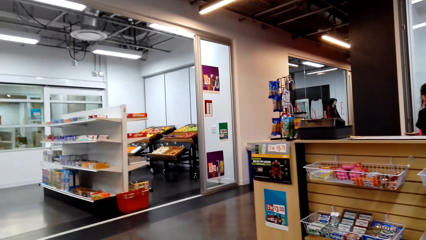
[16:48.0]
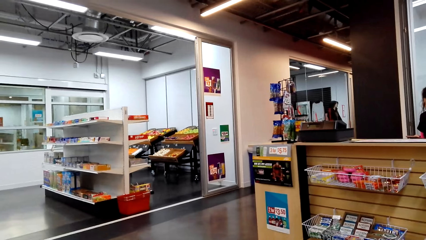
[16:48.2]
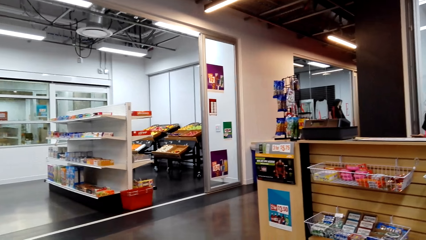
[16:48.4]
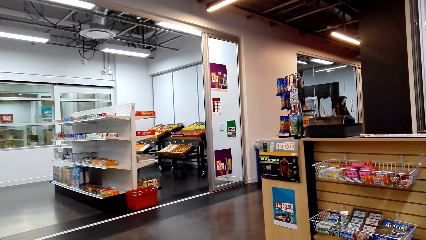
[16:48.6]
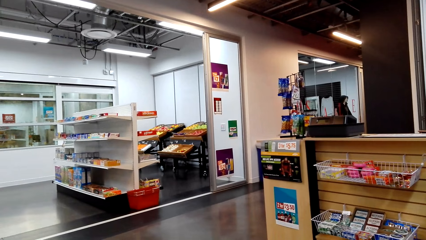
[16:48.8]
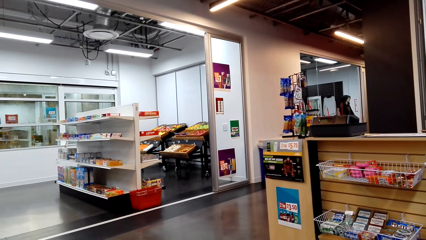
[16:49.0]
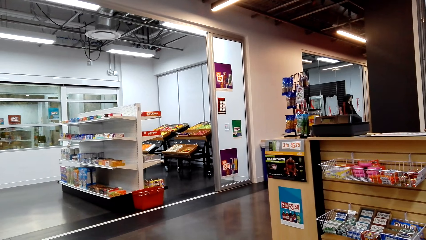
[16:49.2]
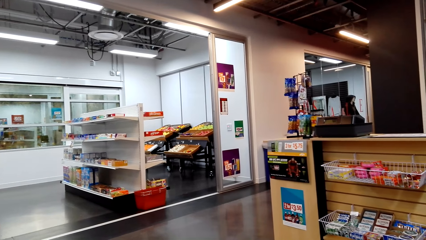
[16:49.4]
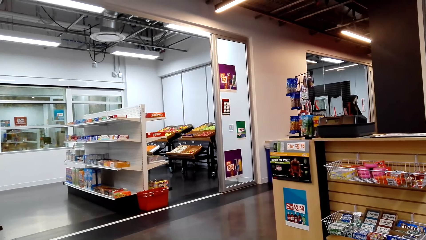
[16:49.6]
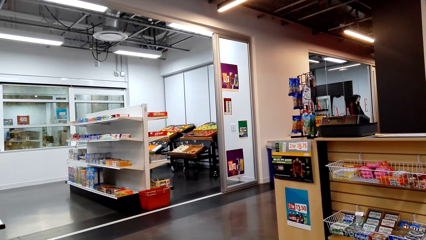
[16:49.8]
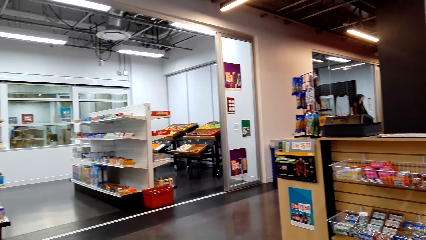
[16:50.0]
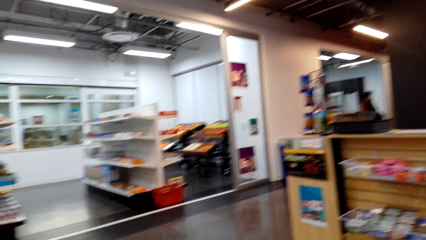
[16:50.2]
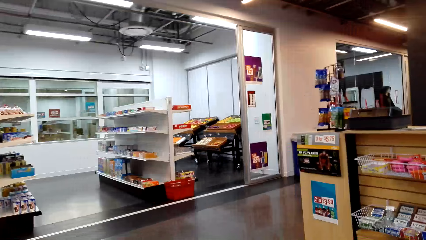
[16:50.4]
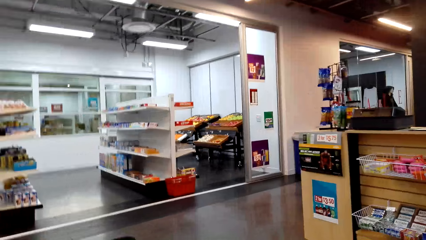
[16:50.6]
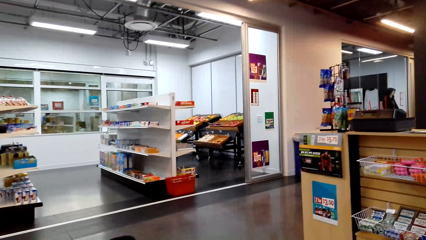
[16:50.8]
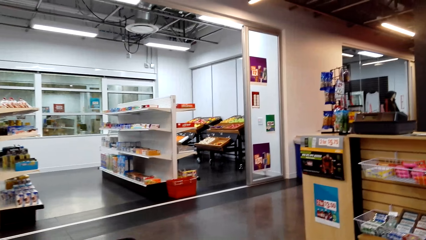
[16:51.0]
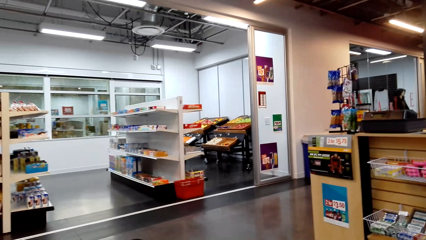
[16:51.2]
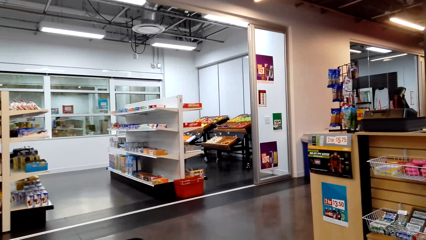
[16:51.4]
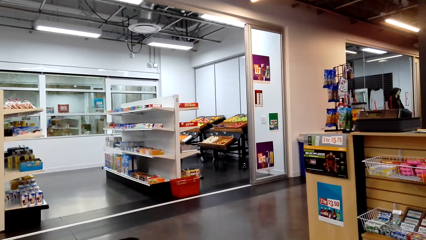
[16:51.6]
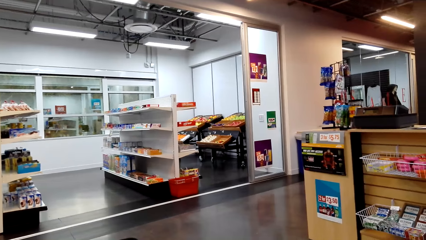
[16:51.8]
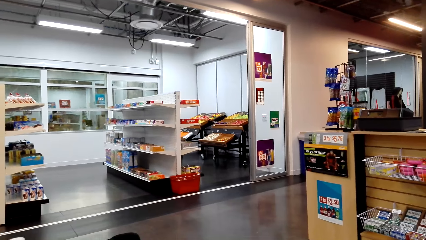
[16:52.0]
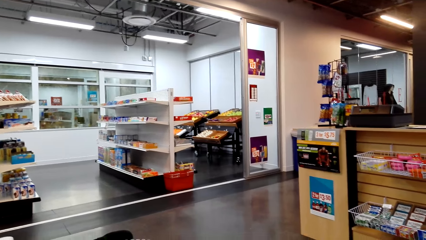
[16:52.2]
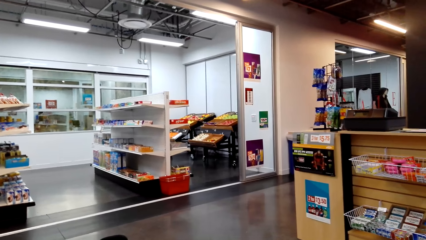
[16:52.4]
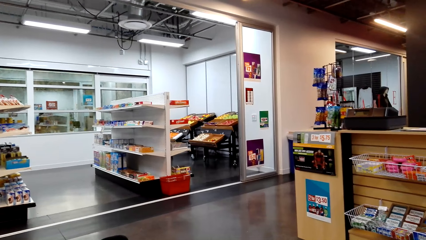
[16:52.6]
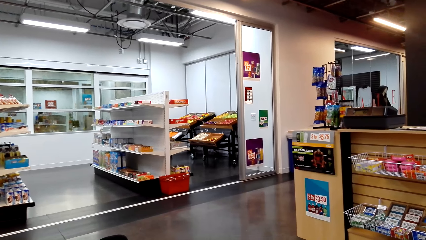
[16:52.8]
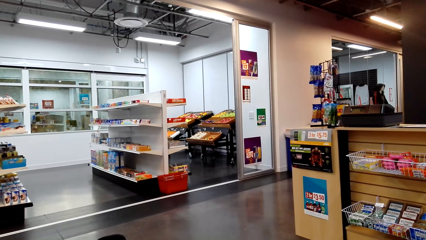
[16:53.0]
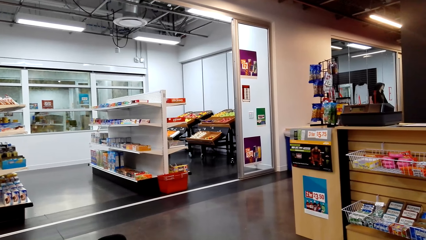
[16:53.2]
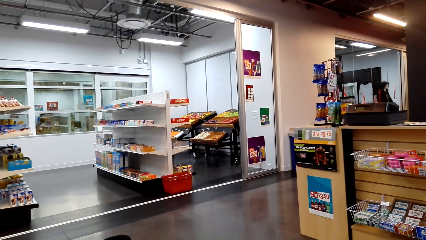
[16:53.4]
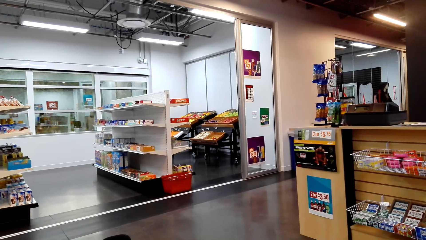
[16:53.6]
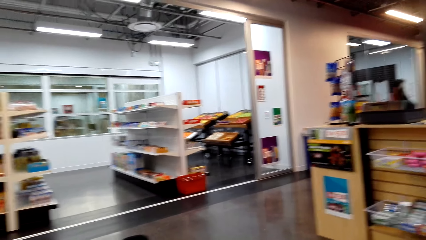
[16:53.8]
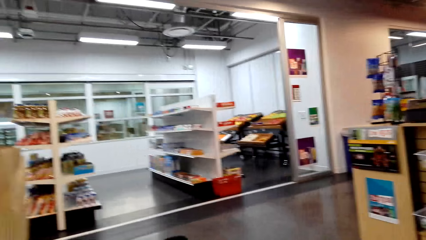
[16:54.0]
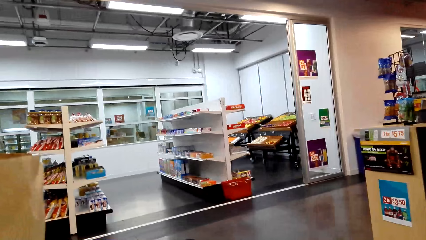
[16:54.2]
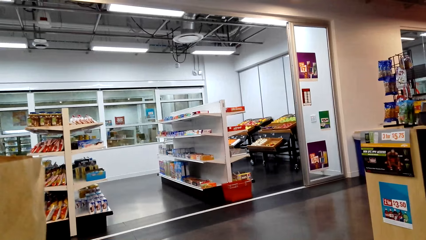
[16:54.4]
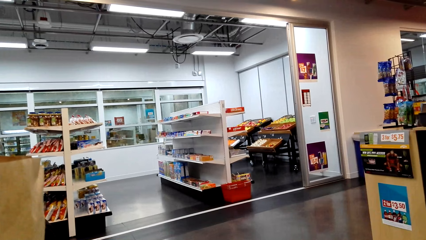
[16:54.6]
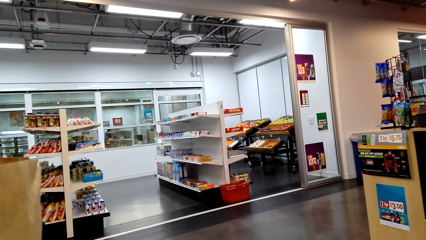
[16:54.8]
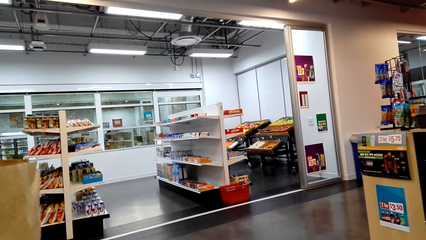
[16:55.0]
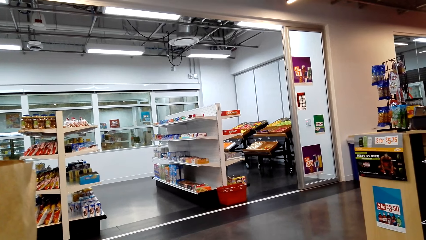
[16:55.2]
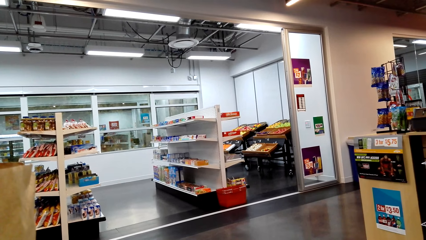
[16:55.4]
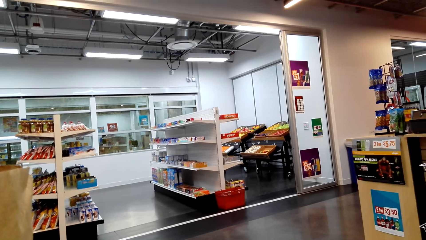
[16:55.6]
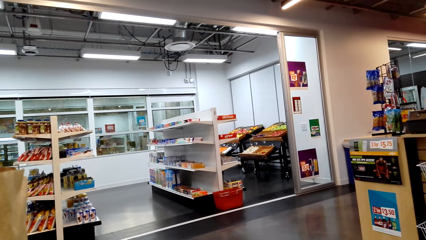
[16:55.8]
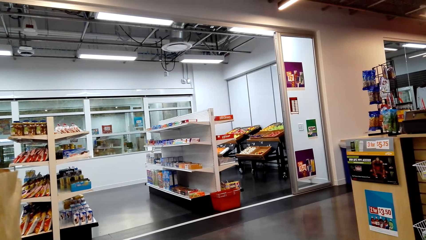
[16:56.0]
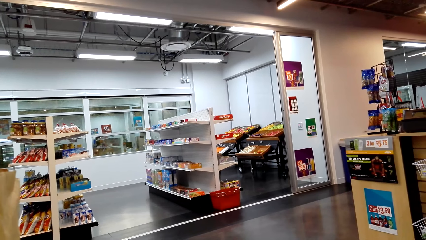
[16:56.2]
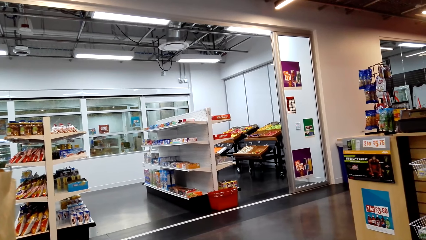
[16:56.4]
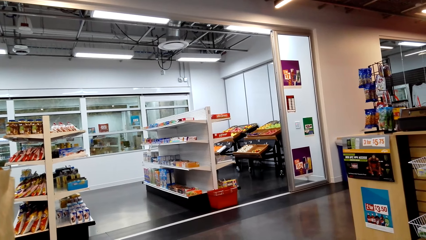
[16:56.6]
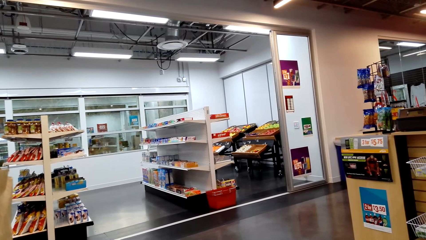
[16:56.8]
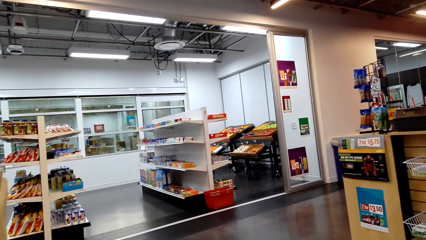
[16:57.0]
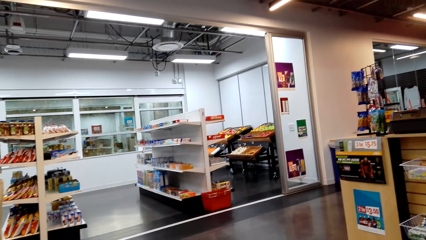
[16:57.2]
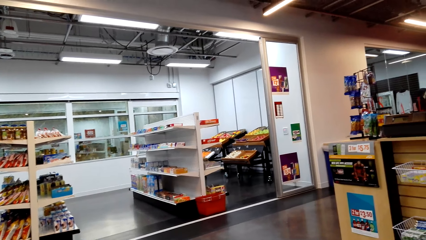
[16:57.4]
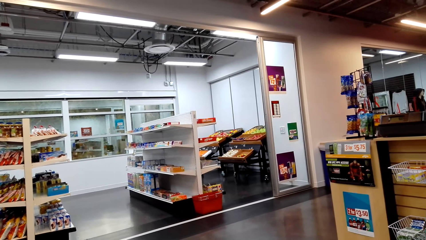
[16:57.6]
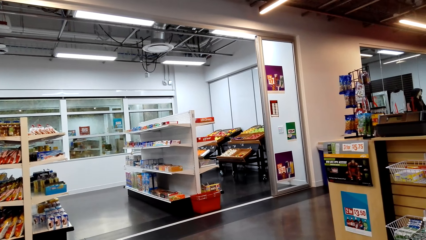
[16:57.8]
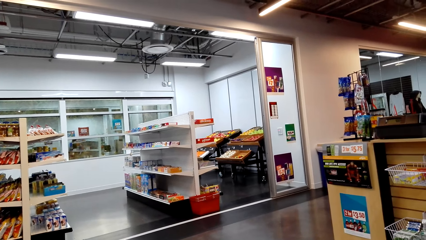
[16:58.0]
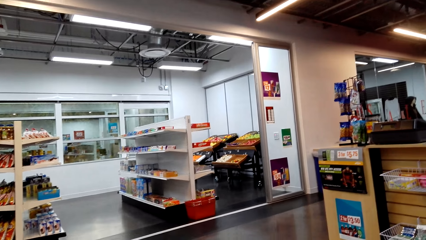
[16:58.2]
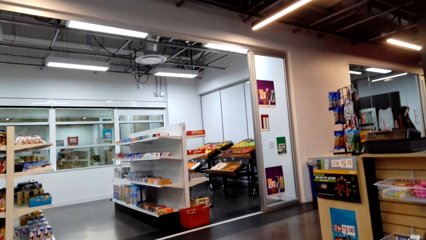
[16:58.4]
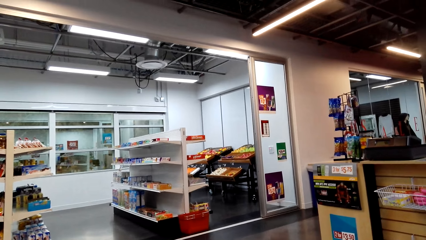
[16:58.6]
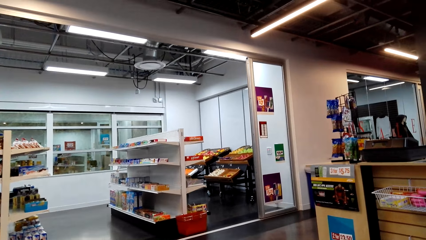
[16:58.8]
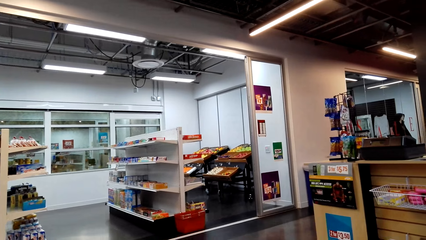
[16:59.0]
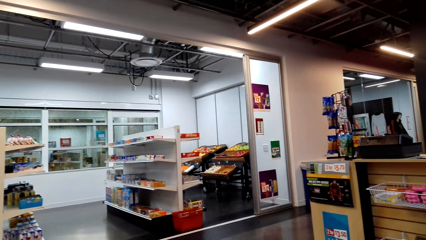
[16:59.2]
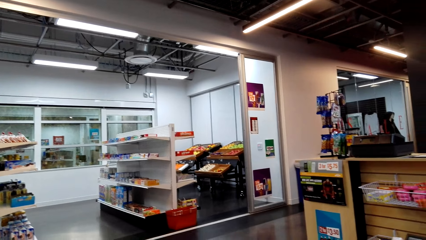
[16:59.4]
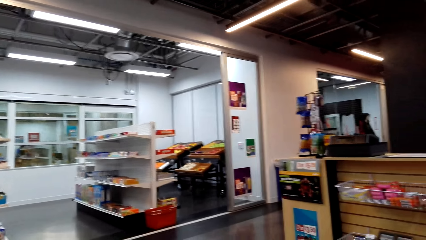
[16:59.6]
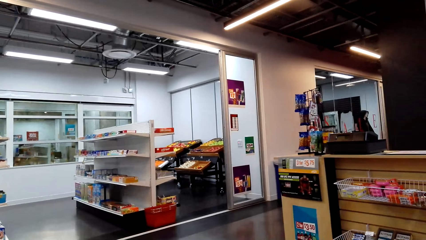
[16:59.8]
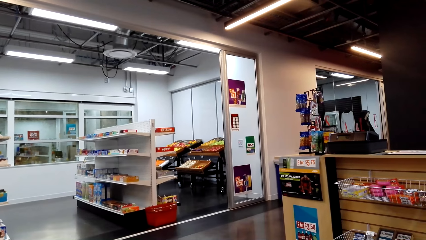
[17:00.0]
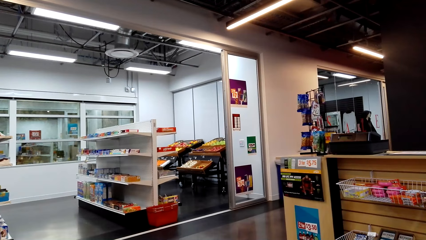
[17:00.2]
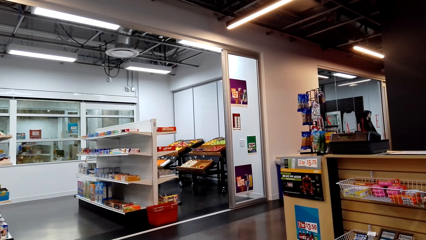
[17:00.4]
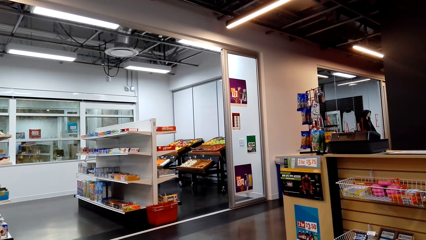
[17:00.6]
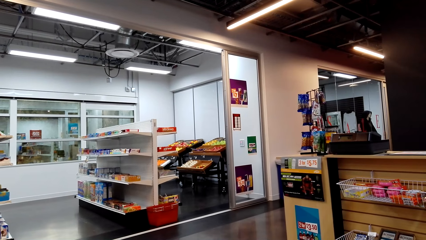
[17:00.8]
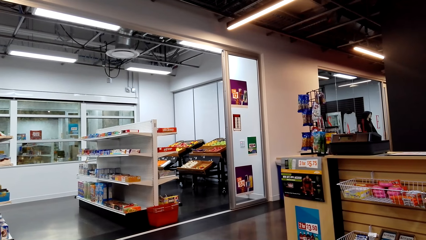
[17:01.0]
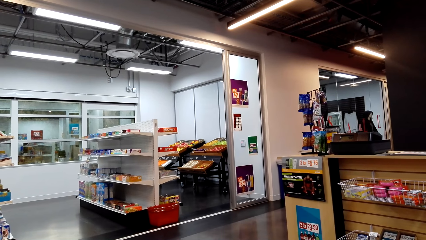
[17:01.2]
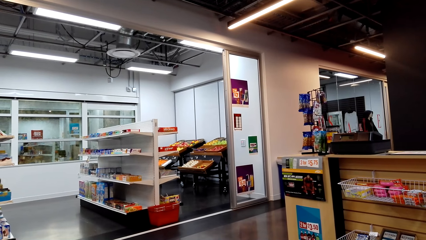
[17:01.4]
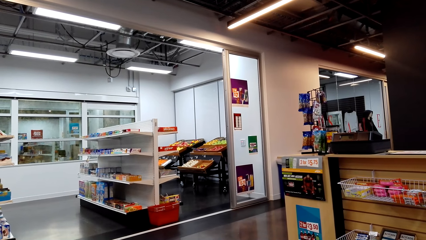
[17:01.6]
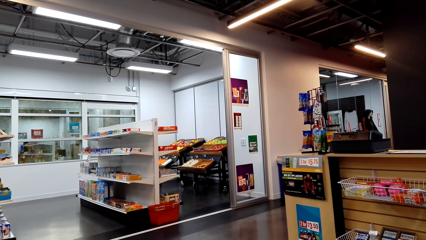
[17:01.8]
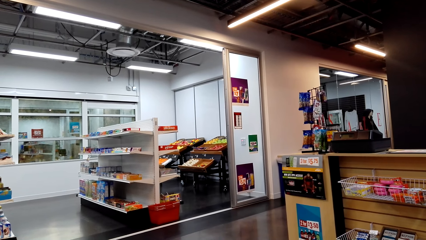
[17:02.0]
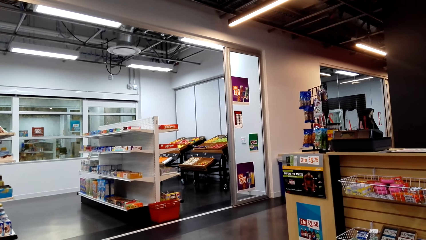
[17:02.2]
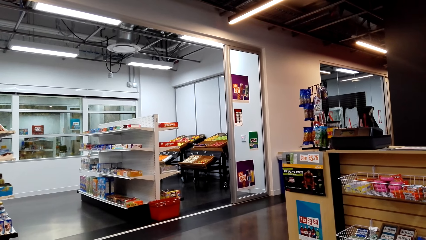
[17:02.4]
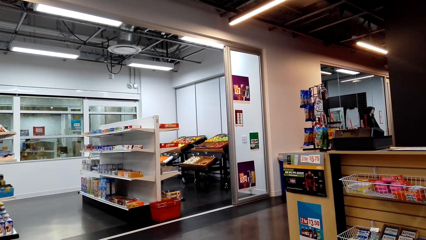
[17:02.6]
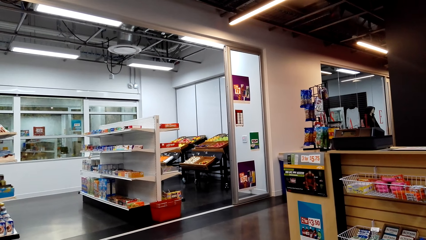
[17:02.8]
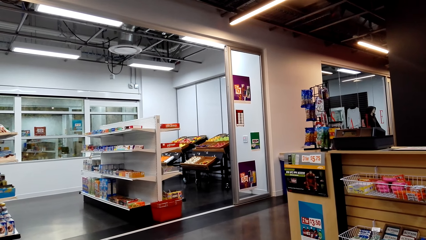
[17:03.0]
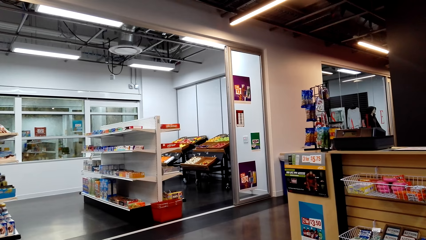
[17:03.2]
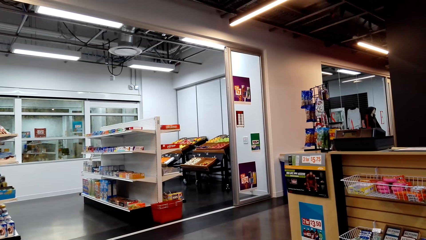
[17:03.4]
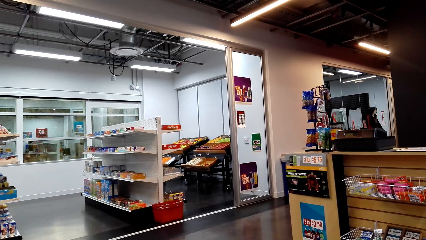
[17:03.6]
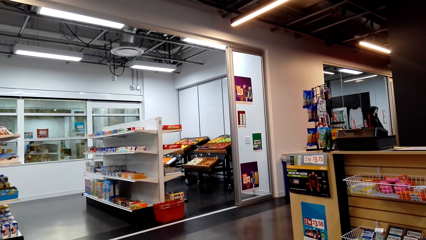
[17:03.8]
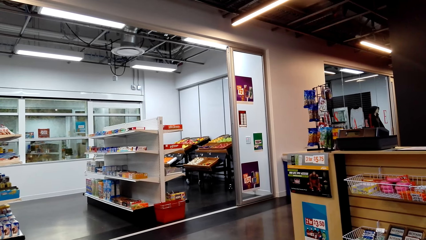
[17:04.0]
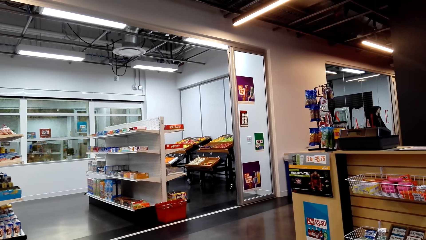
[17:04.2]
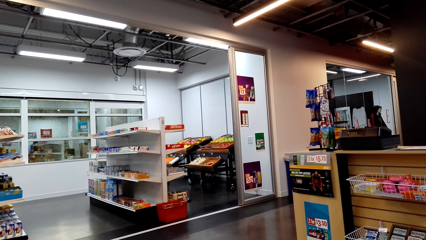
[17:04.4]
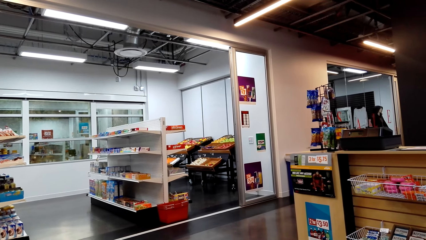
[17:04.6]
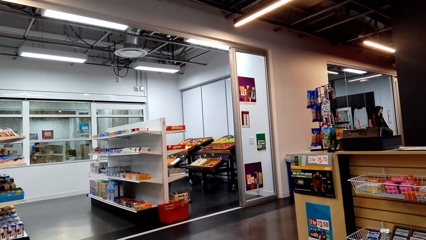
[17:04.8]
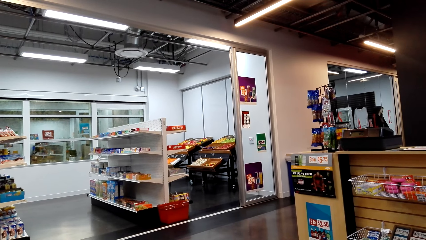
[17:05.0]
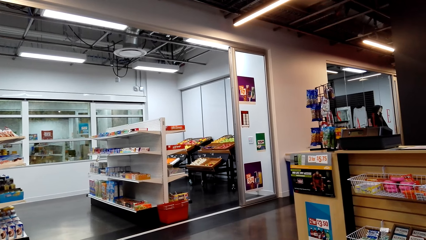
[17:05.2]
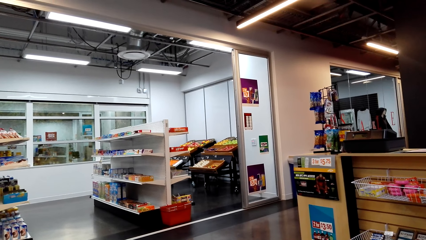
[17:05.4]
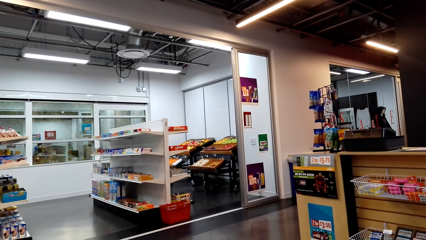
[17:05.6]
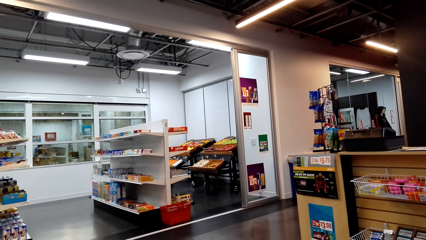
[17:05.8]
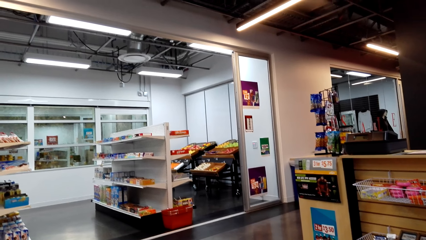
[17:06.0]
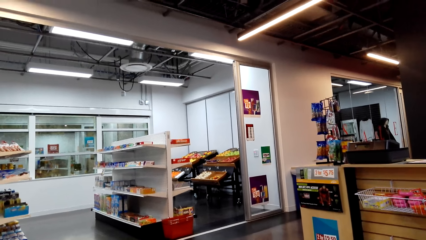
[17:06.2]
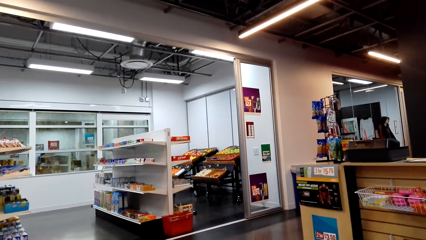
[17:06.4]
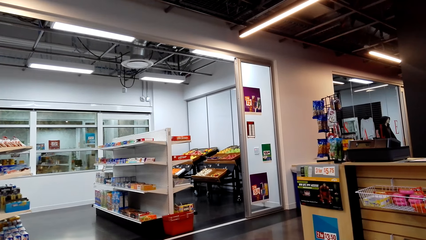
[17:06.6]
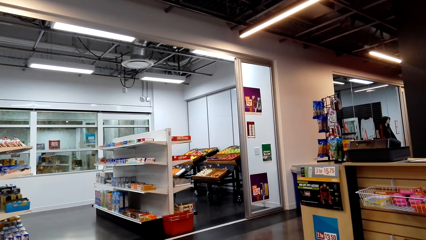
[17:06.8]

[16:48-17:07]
The camera wearer dialogues to a person. They look around the supermarket.
